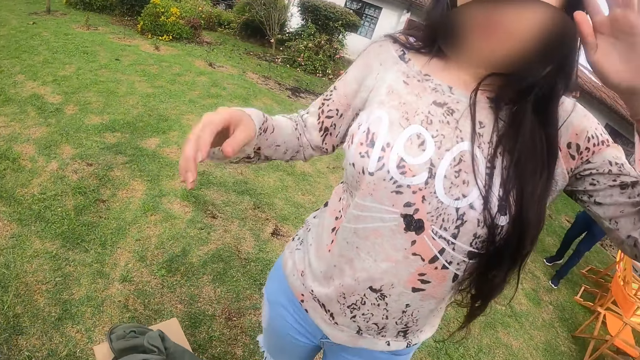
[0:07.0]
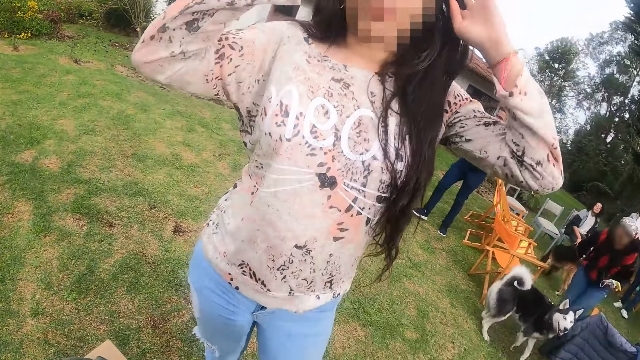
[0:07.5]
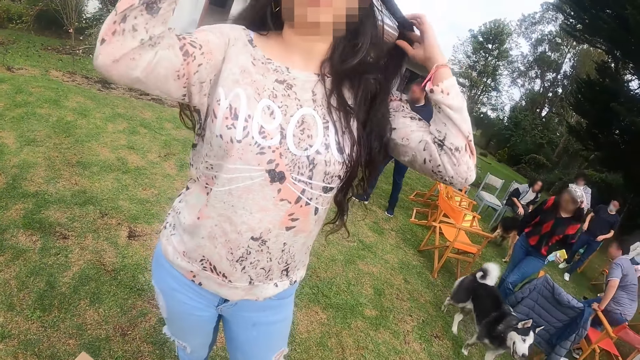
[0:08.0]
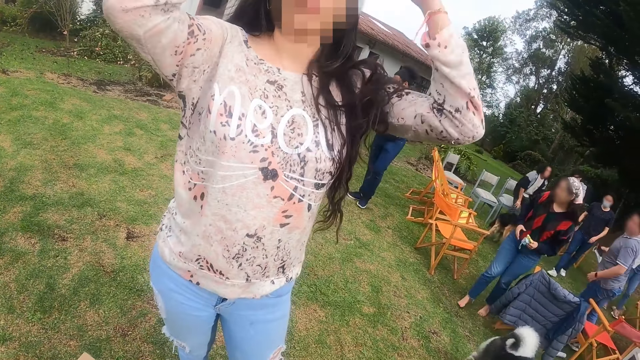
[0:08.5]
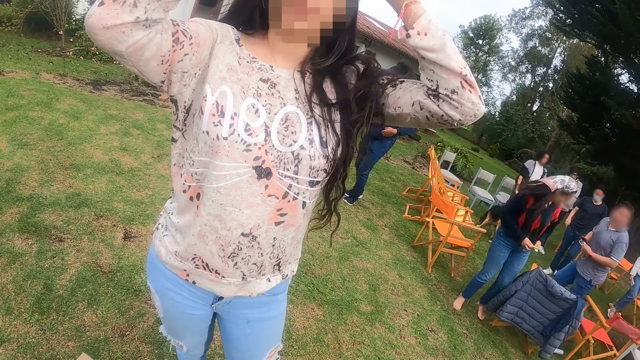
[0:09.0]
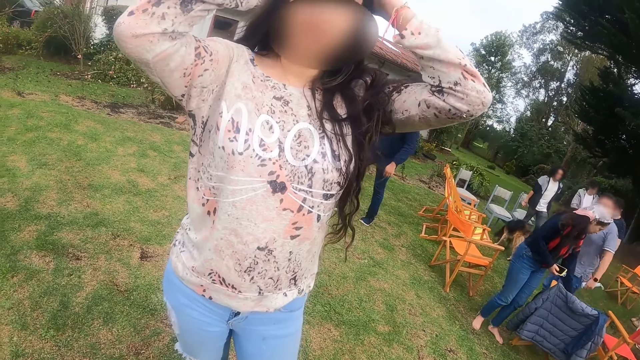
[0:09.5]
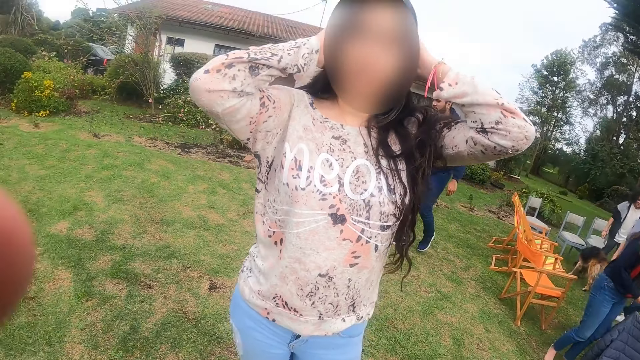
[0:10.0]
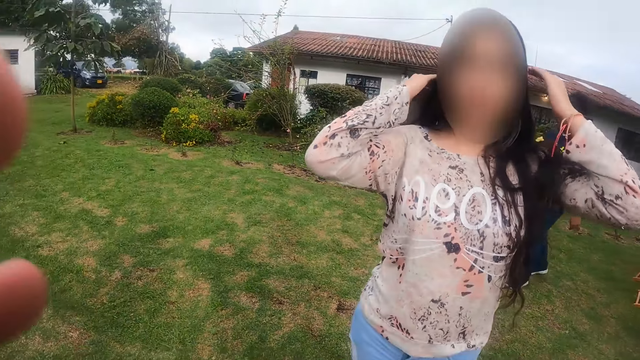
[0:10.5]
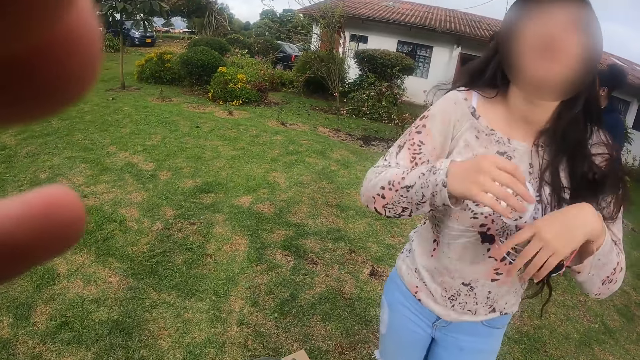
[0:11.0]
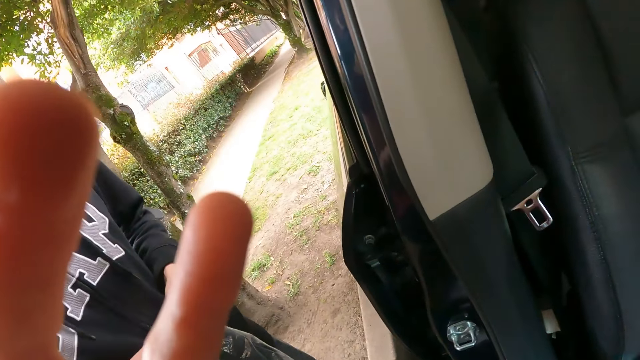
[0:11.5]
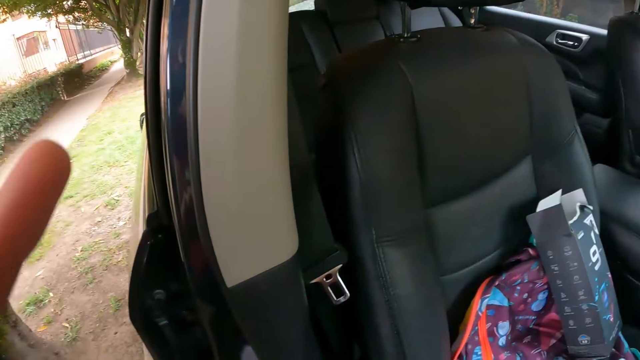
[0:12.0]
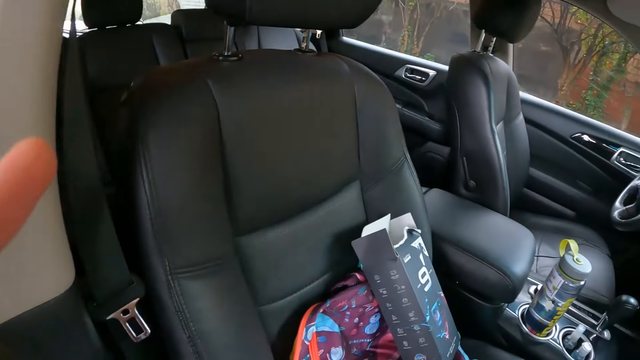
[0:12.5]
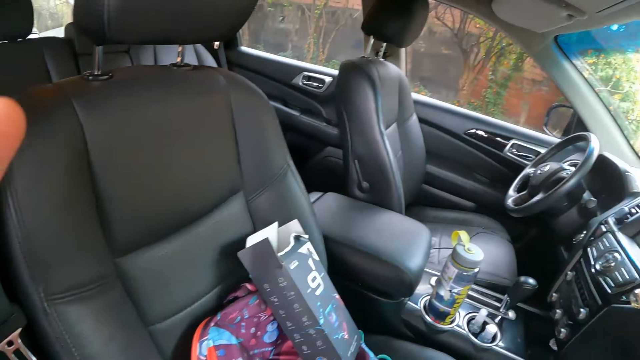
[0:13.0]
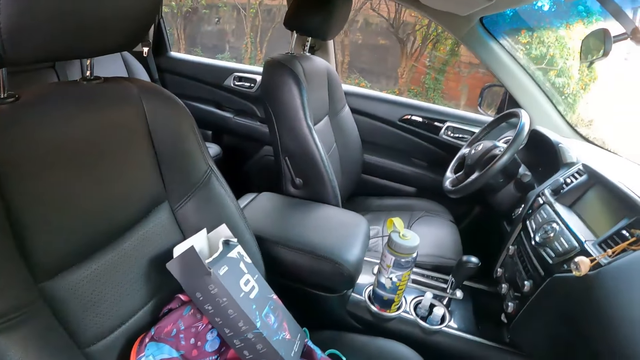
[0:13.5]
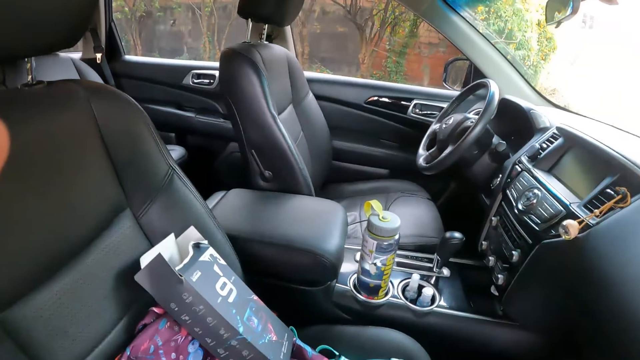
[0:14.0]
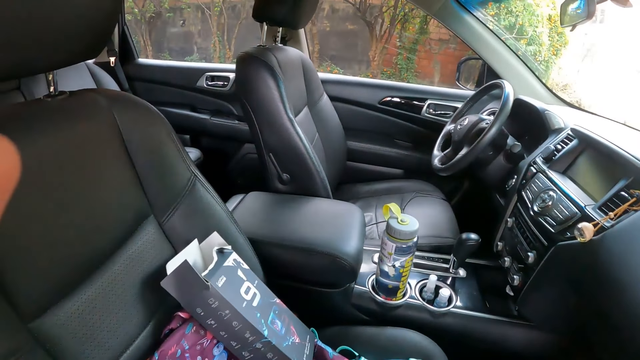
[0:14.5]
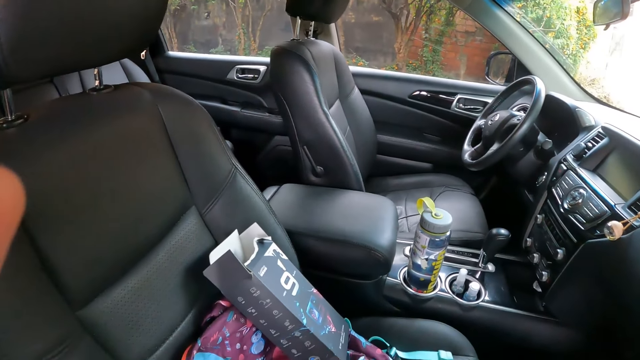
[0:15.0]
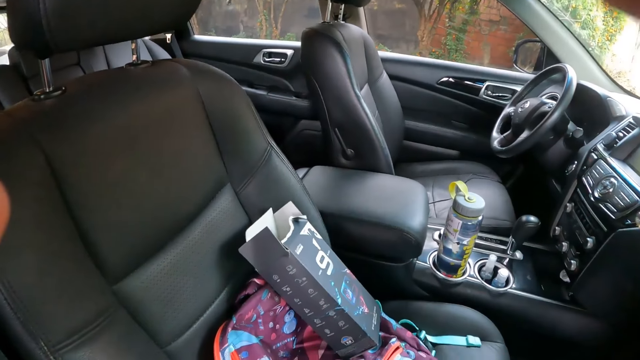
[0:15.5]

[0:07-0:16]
The camera wearer talks to a person. The person fixes the hair. The camera wearer fixes the camera.

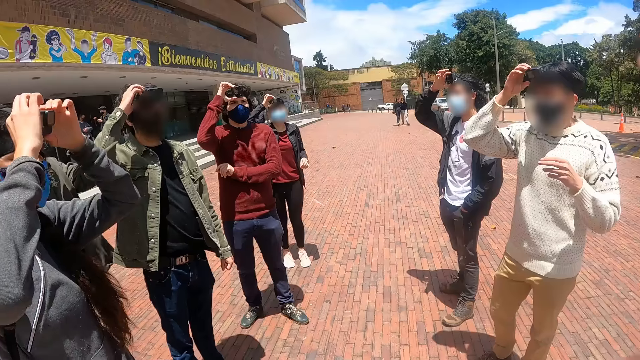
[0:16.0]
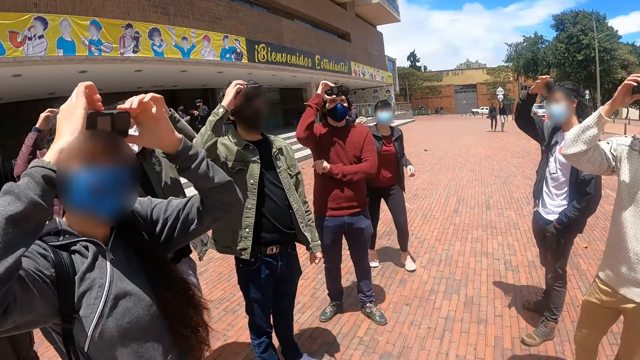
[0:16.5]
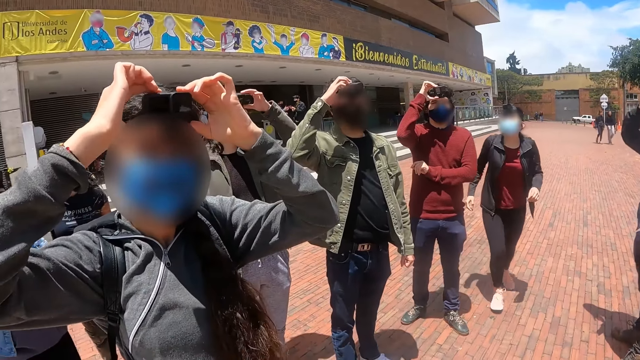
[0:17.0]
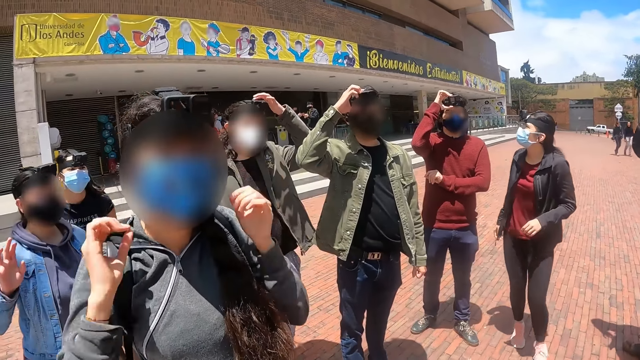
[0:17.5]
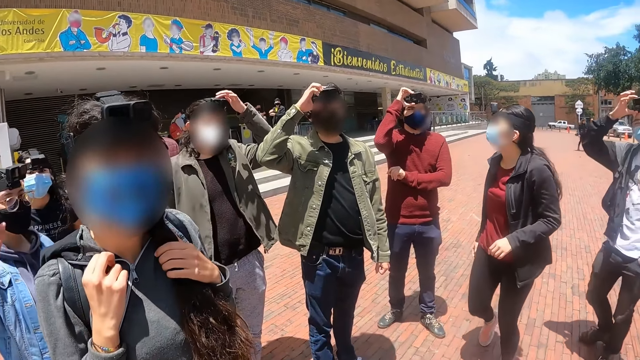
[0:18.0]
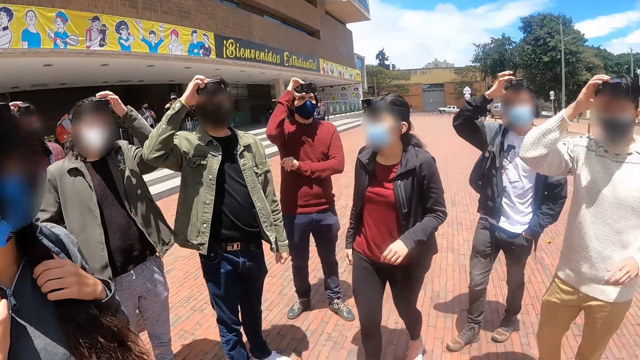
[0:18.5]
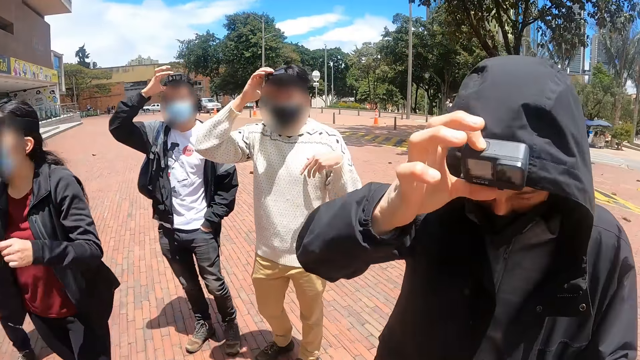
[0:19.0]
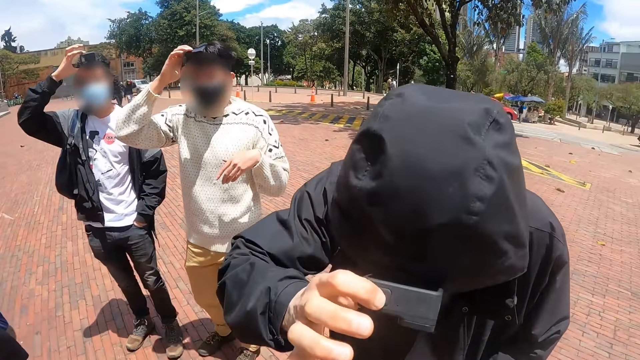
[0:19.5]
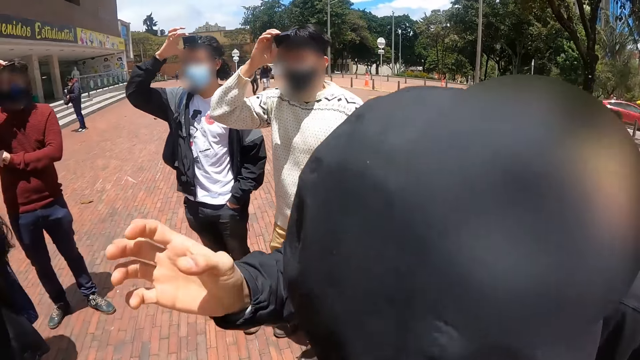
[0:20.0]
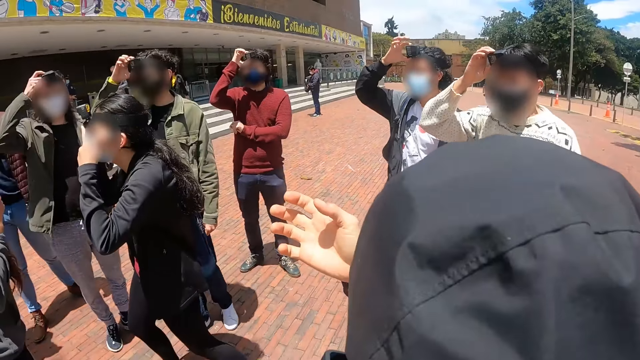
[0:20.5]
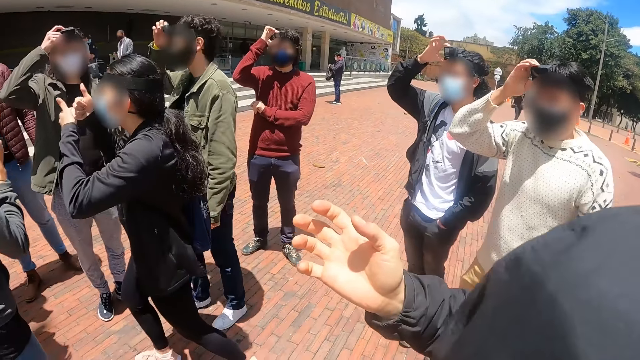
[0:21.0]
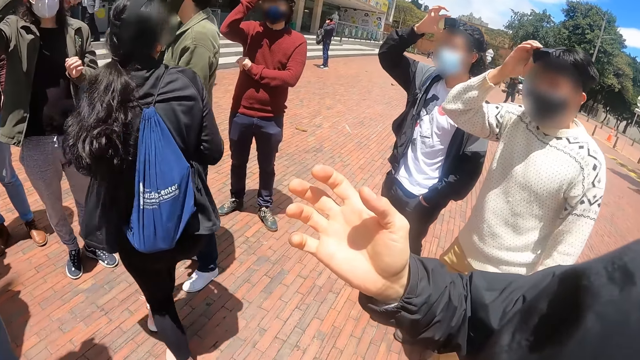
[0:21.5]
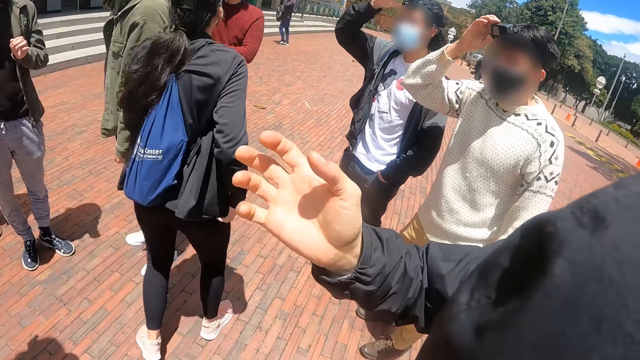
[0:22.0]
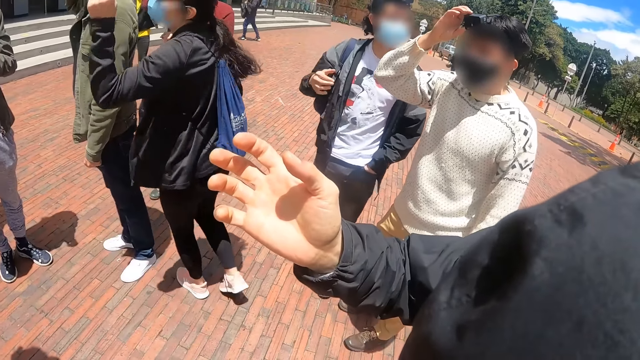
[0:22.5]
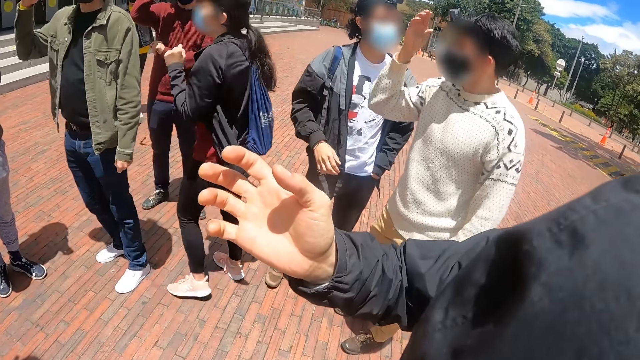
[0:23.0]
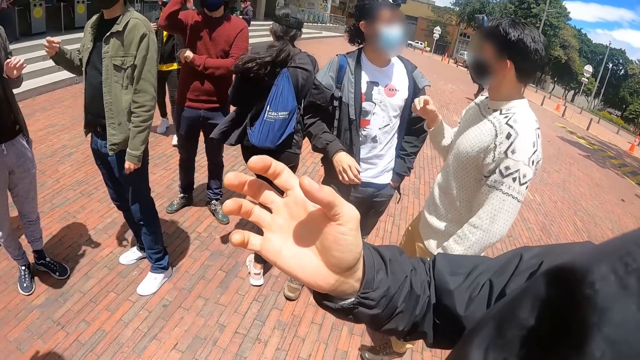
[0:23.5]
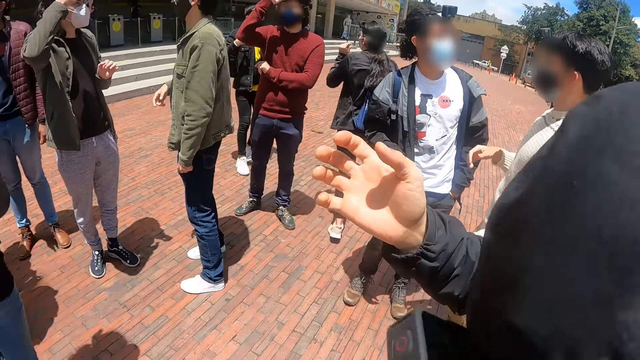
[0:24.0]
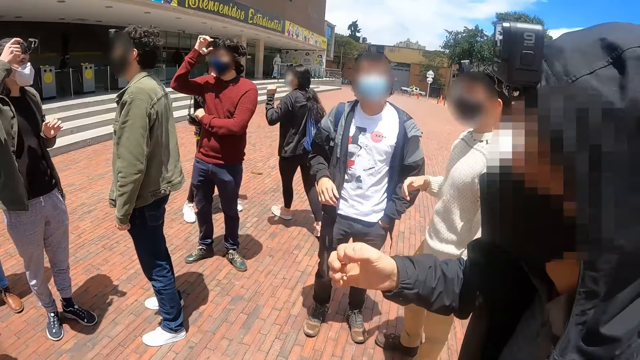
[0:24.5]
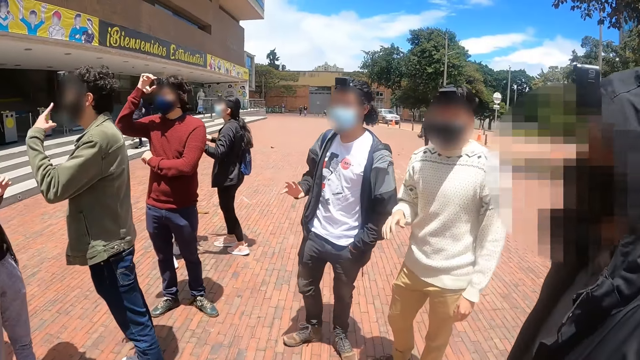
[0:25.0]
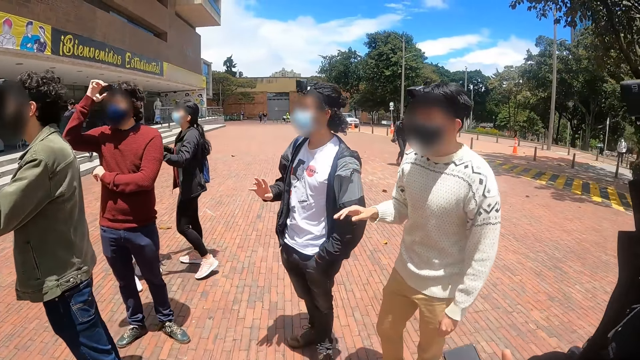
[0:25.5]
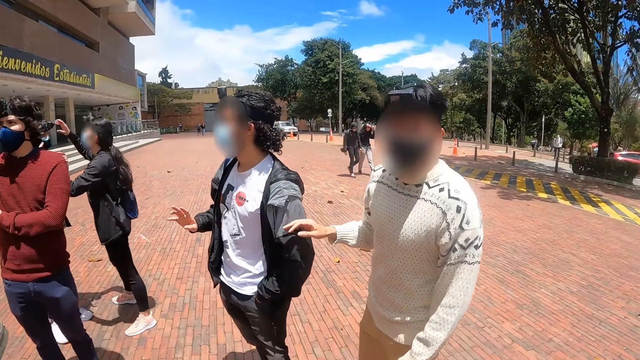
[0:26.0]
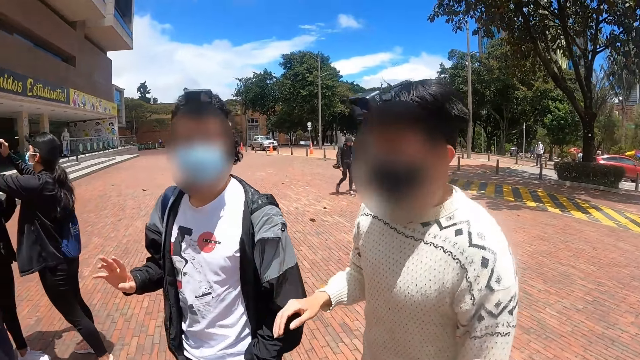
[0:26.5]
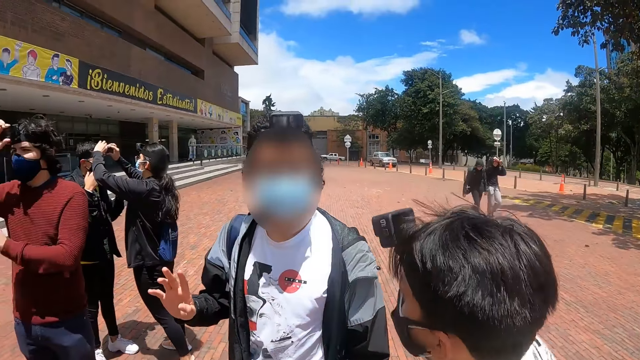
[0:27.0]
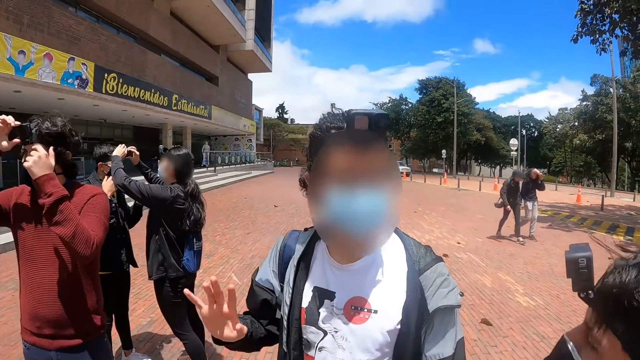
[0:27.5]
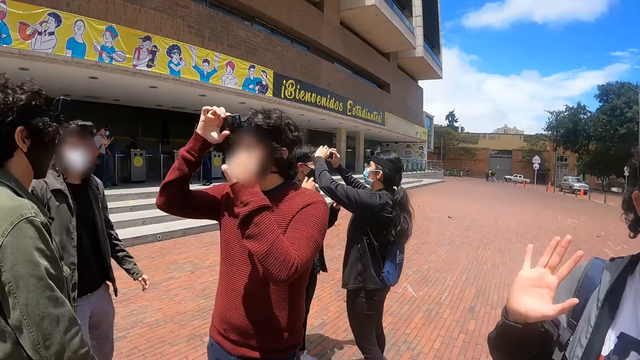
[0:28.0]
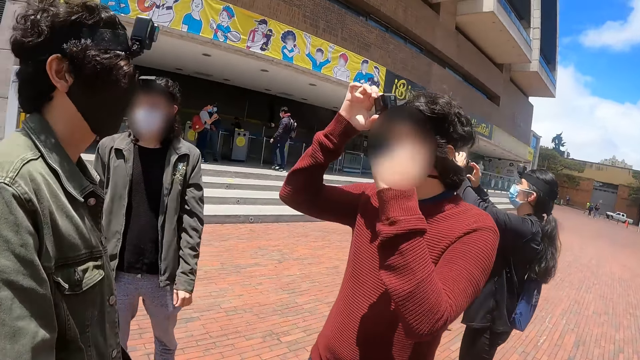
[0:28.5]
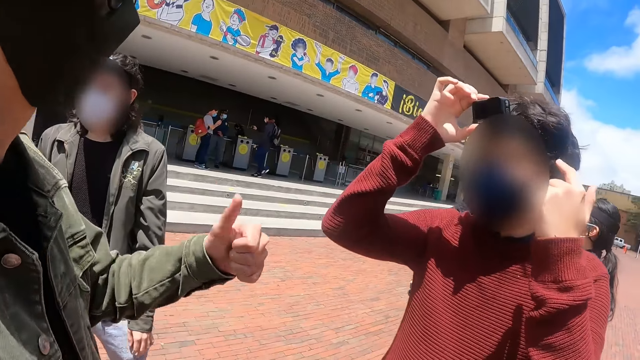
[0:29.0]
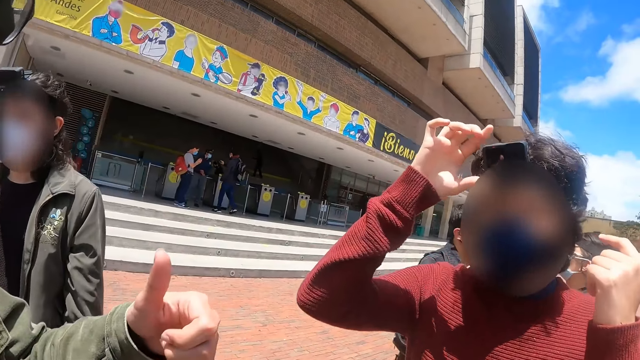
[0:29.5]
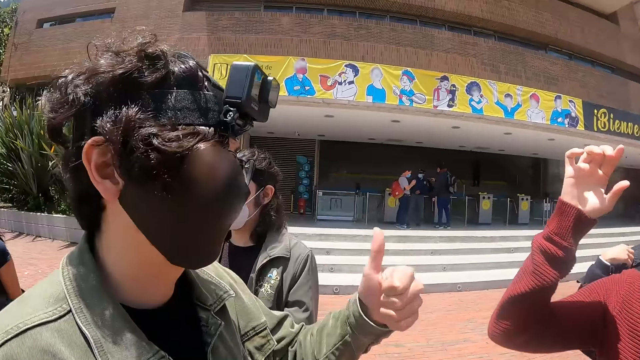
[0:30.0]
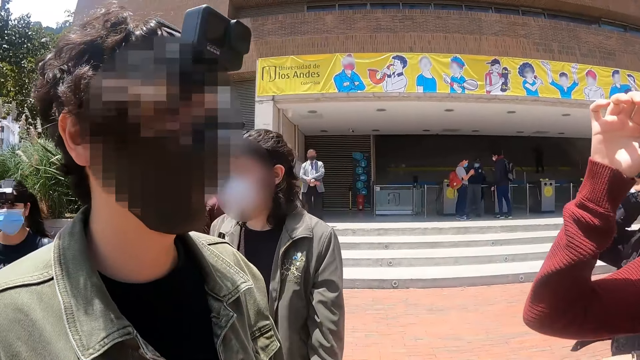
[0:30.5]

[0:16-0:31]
The camera wearer talks to a person. Another person fixes the camera. The camera wearer fixes the camera of the other person. They look around. They talk to another person. They look around. They talk to two other persons.
